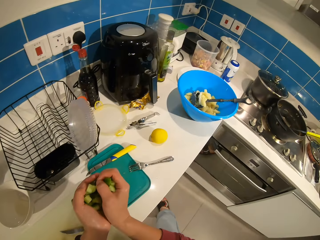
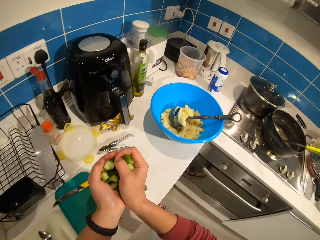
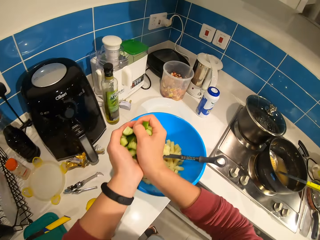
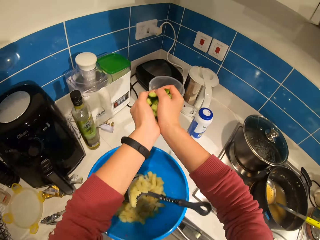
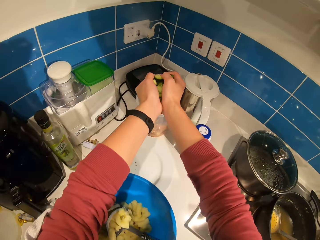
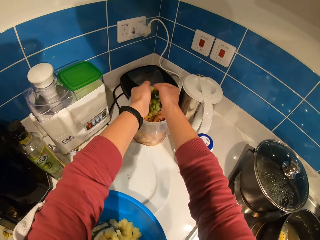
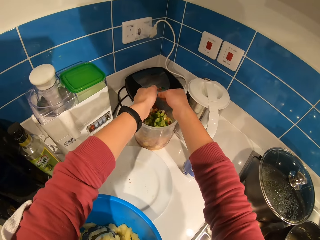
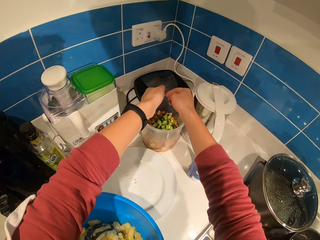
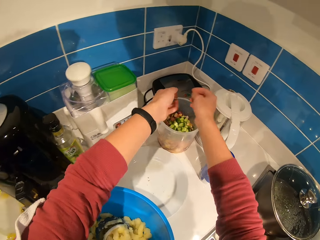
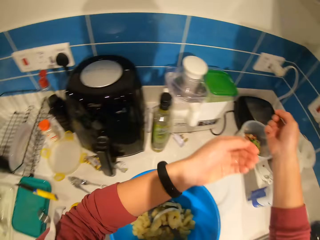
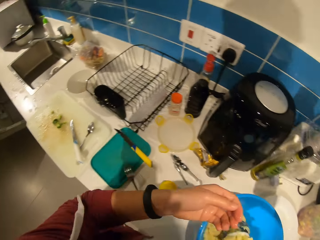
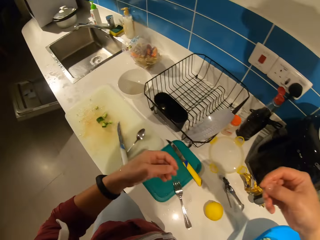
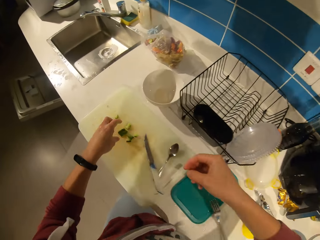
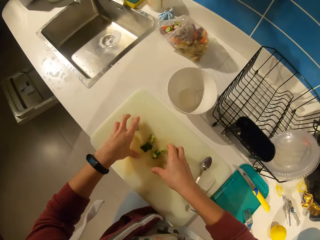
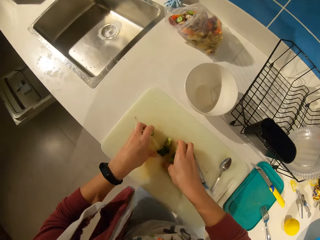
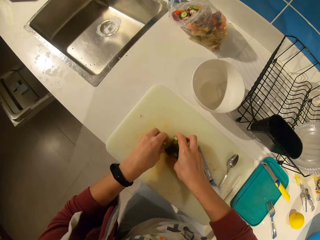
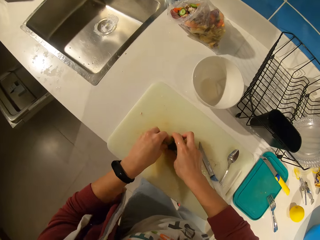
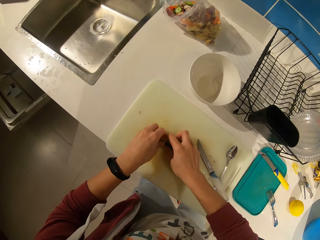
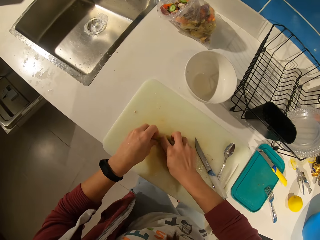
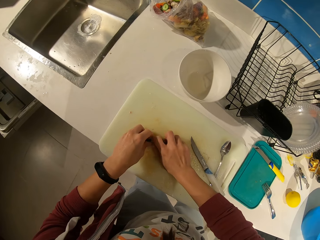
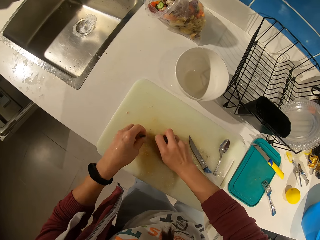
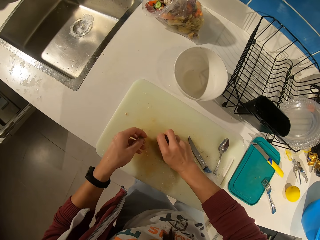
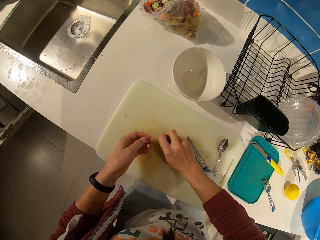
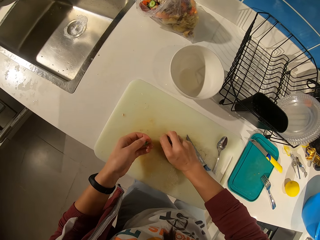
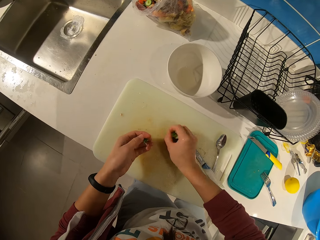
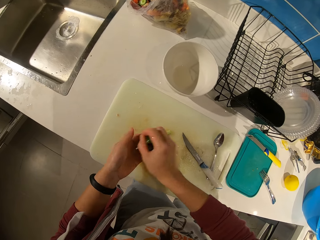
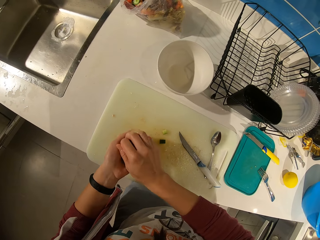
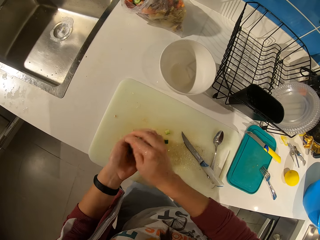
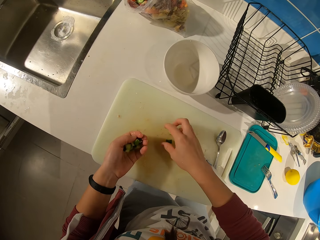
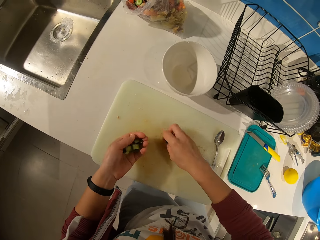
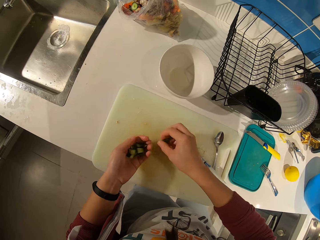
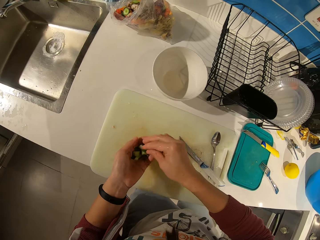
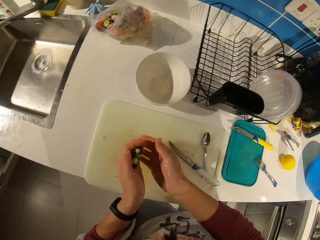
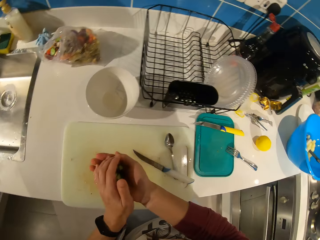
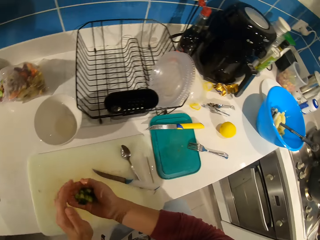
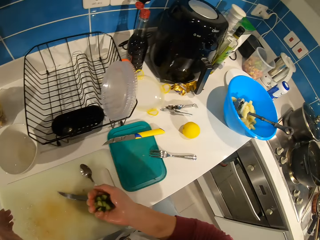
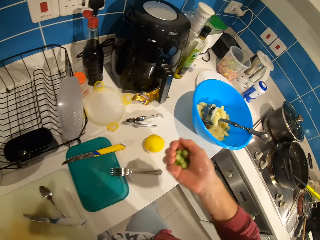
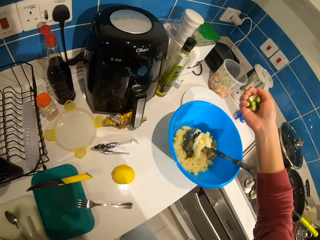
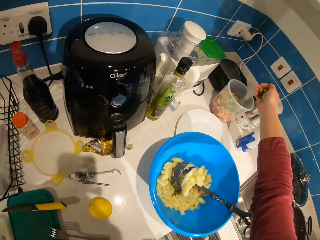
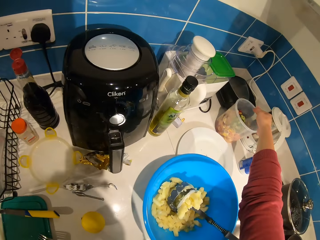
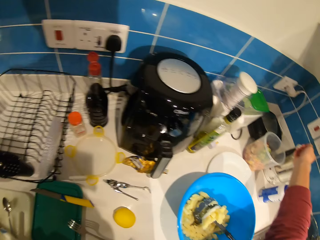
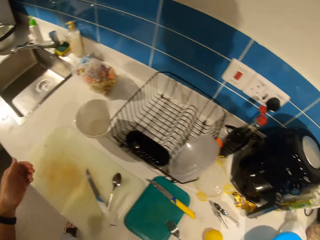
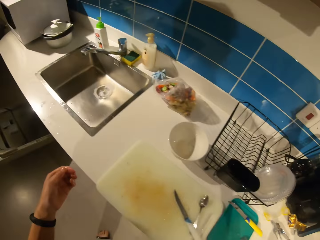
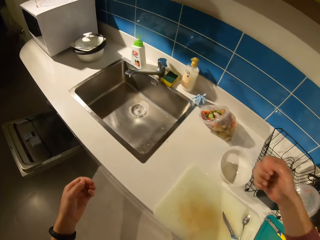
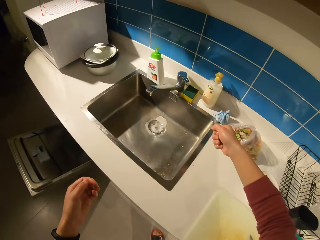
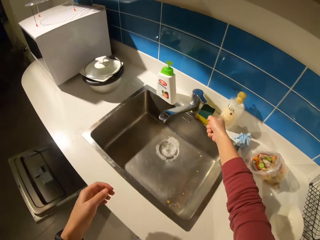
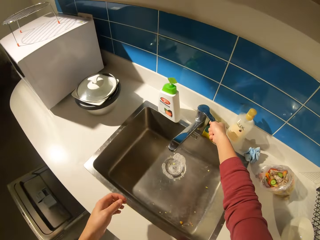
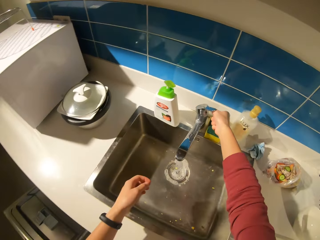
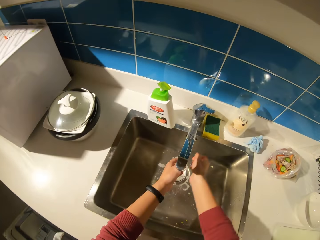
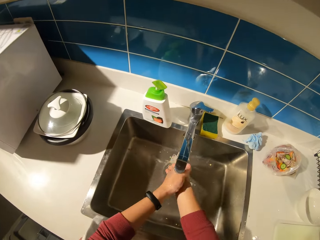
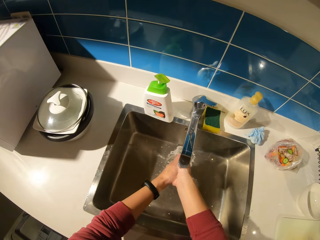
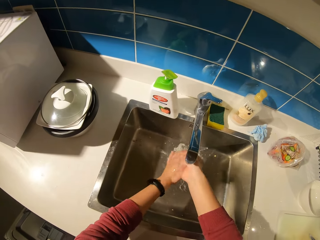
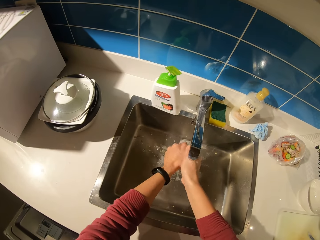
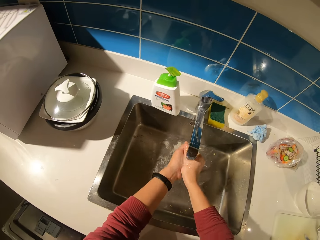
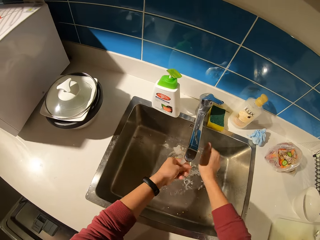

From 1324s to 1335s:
The camera wearer carries the pieces to the container with food. She puts the pieces on the container. She turns back to the chopping board. She collects other pieces from the board. She puts the pieces on the container. She walks back to the sink. She opens the tap. She washes her hands under the tap.

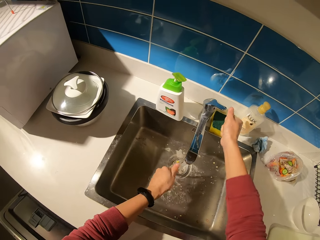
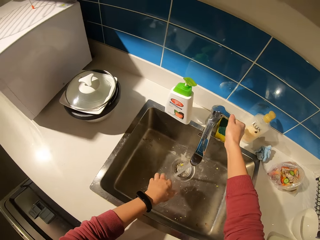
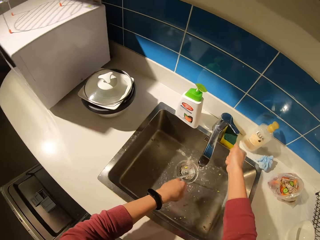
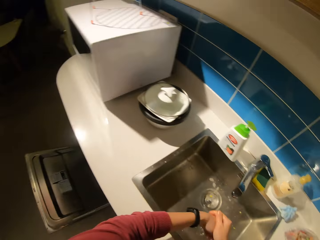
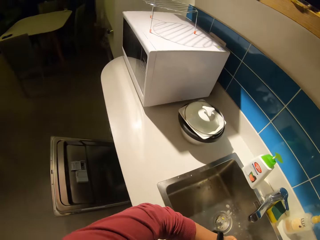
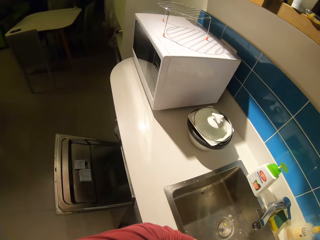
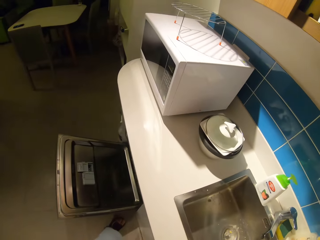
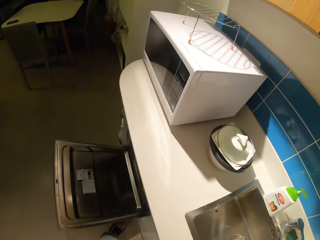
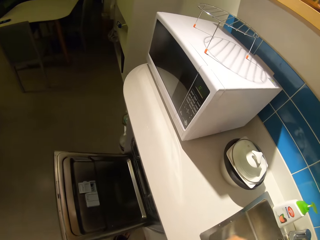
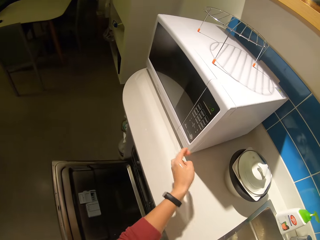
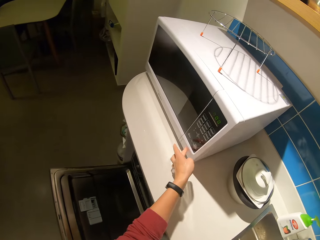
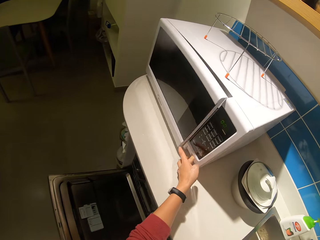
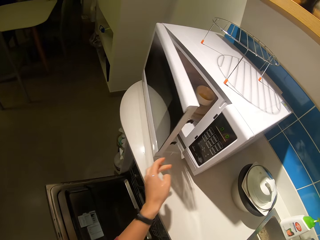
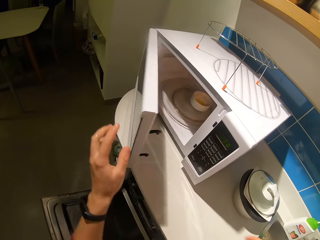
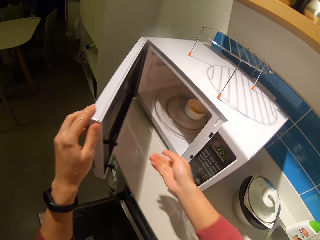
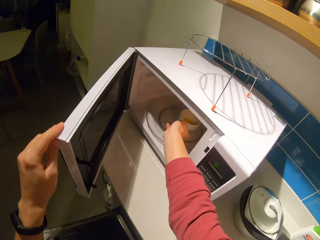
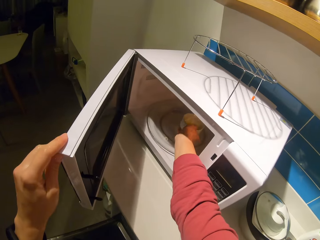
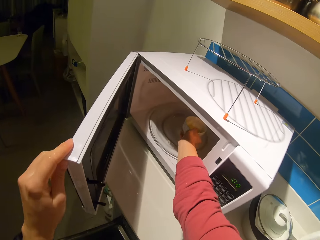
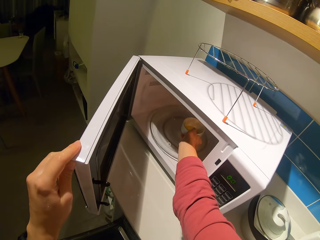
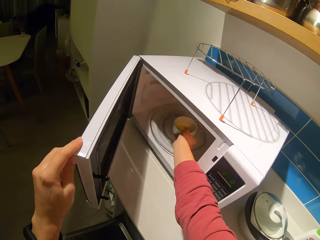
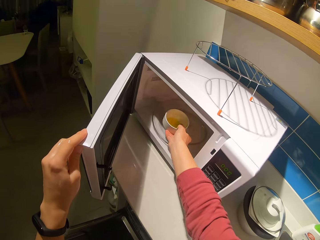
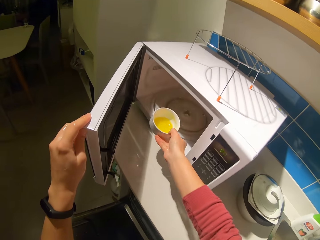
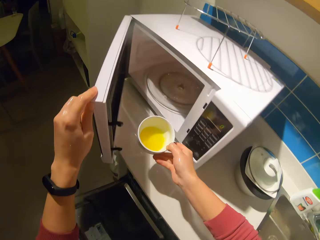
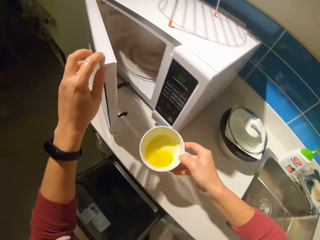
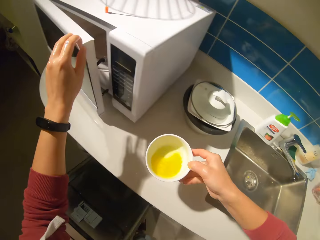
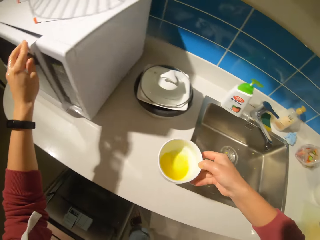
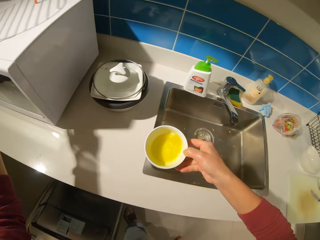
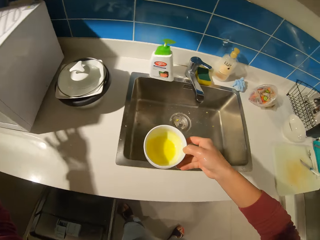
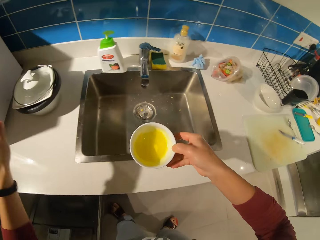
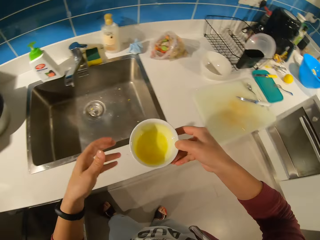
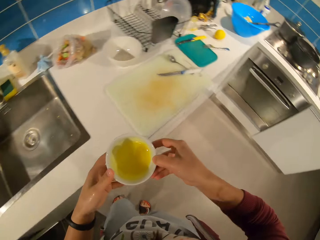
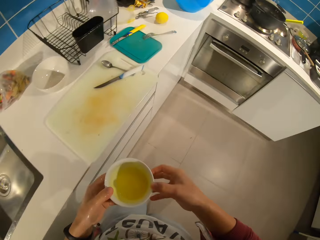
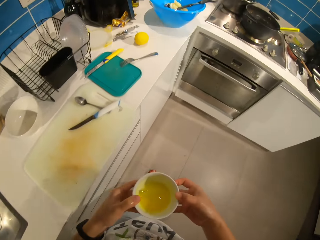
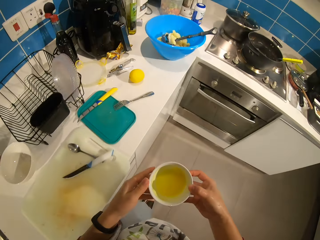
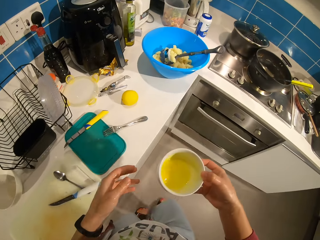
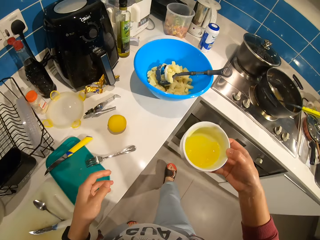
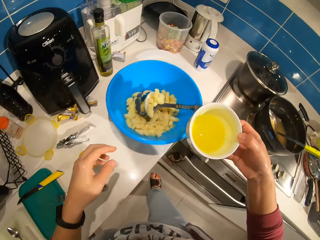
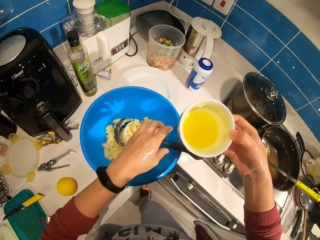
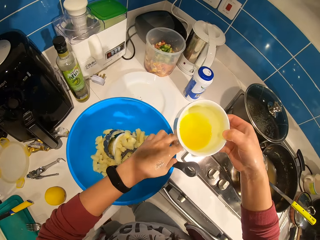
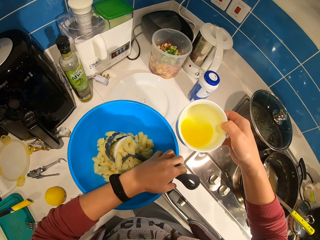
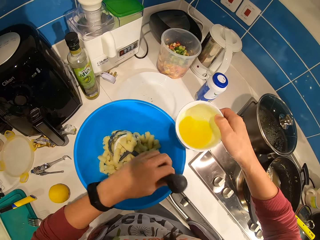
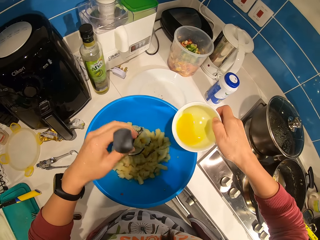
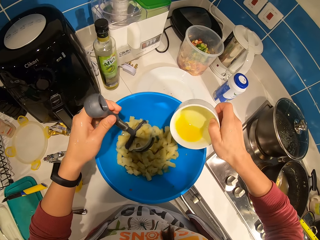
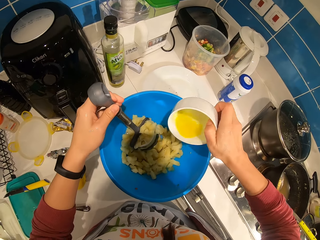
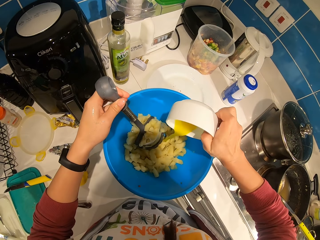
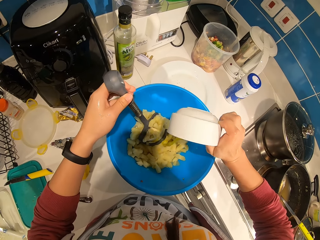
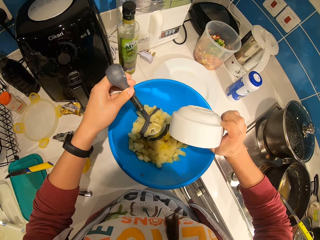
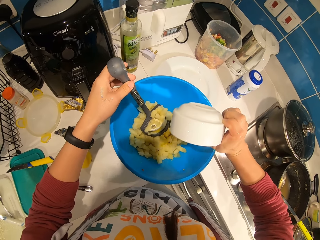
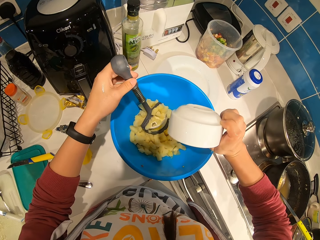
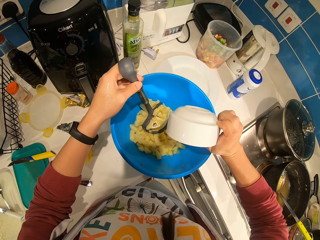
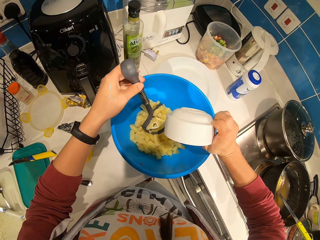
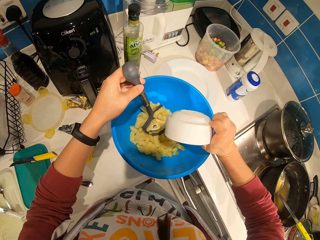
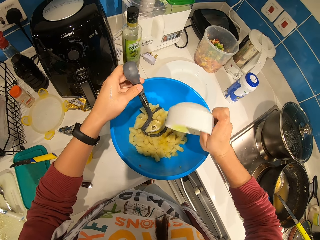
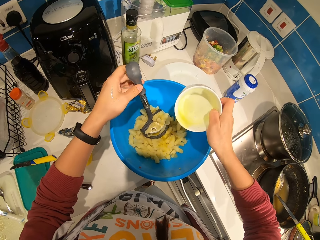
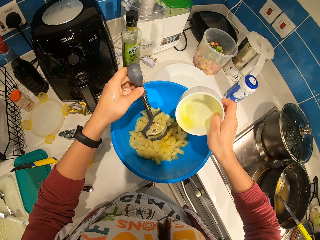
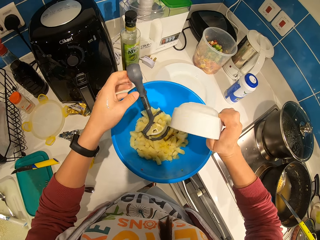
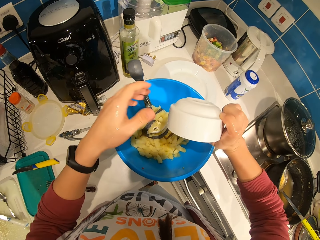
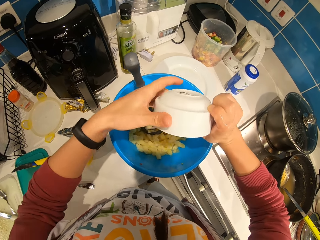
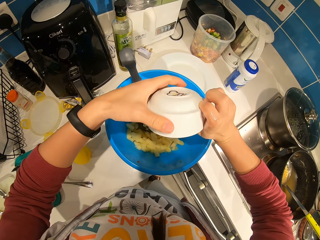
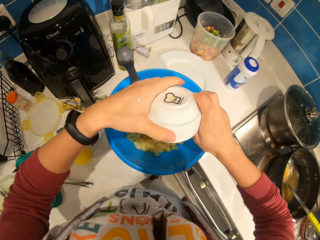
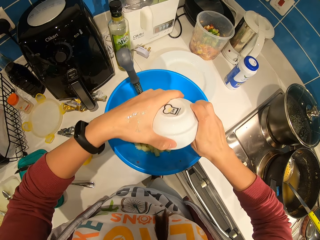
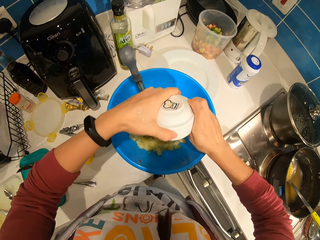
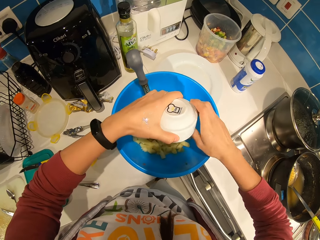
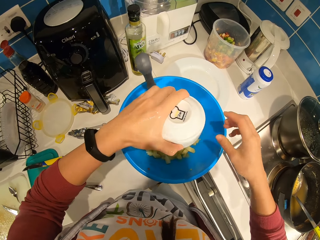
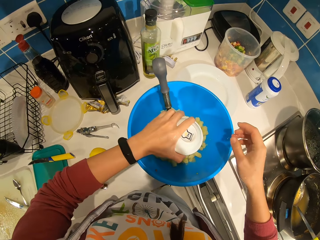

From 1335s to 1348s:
The camera wearer turns off the sink knob. They wipe their hands on the sink. They stretch to the oven. They open the oven. They move the dish with melted fat out of the oven. They close the oven. They carry the fat along the countertop. They walk towards the blue bowl. They hold the potato smasher inside the basin. They pour the fat in the basin with smashed potatoes.
